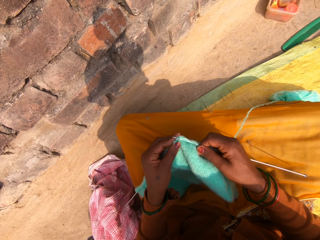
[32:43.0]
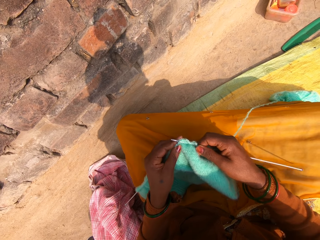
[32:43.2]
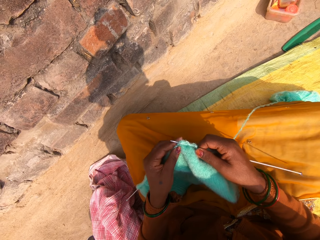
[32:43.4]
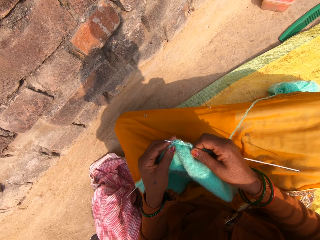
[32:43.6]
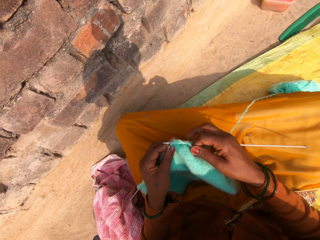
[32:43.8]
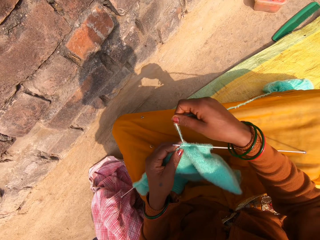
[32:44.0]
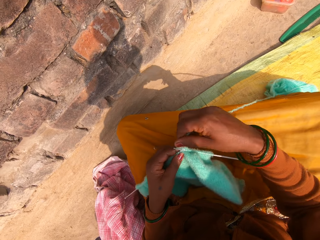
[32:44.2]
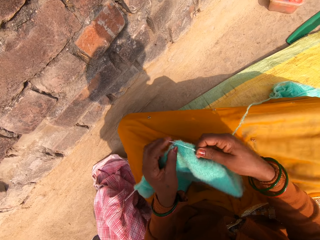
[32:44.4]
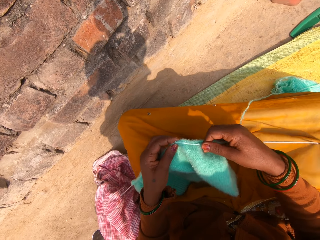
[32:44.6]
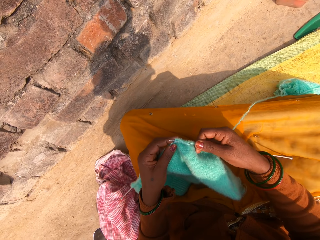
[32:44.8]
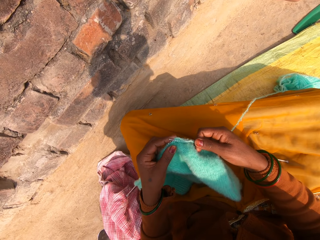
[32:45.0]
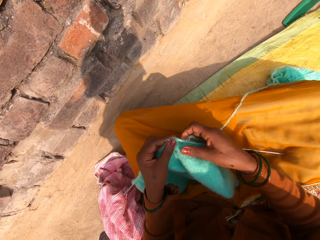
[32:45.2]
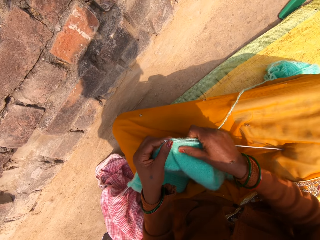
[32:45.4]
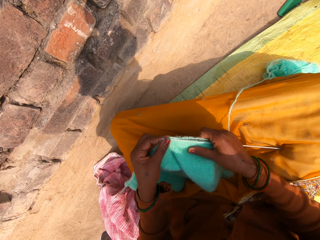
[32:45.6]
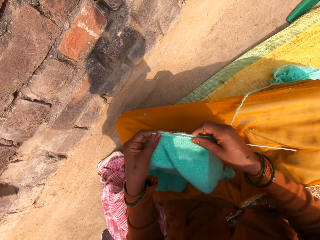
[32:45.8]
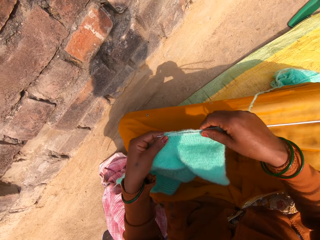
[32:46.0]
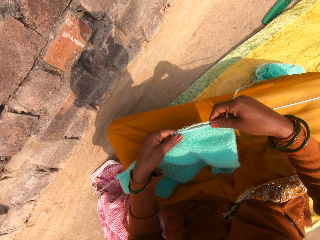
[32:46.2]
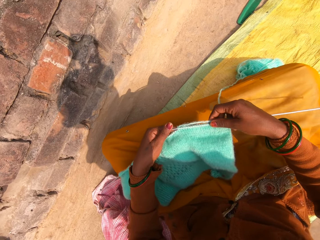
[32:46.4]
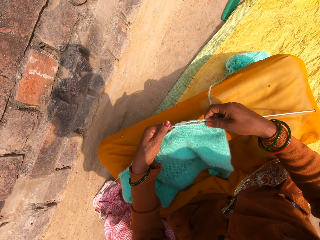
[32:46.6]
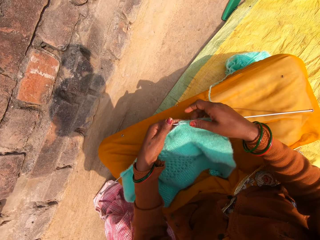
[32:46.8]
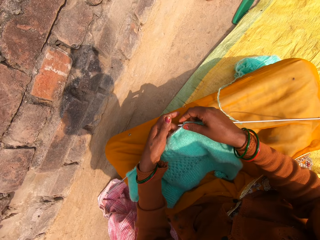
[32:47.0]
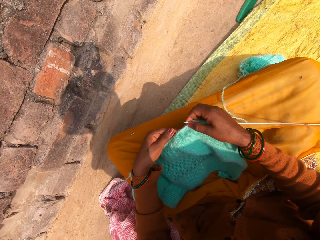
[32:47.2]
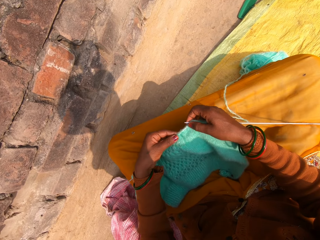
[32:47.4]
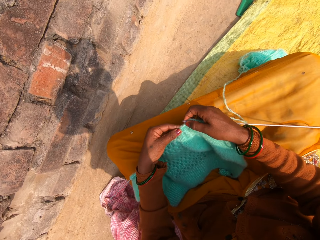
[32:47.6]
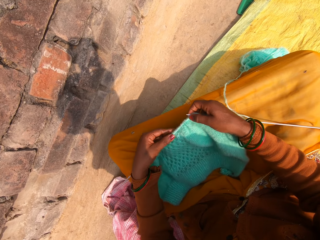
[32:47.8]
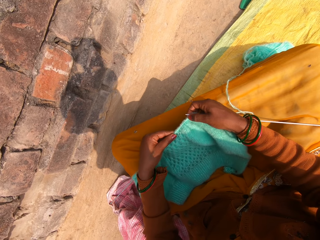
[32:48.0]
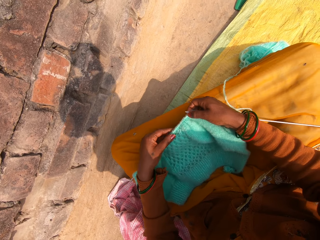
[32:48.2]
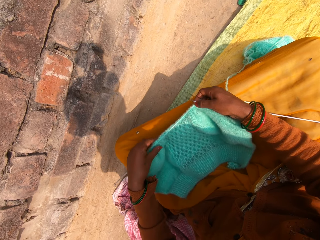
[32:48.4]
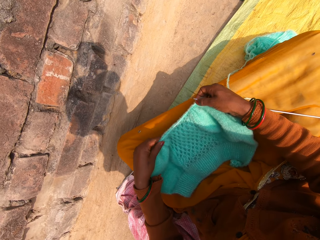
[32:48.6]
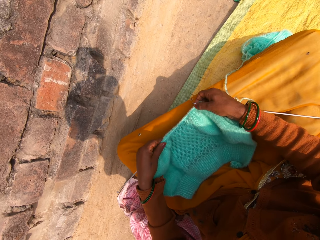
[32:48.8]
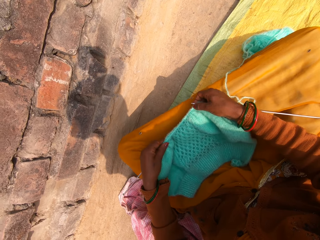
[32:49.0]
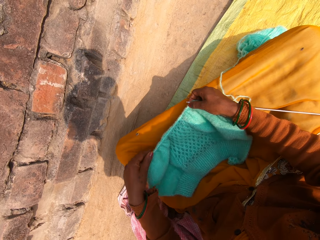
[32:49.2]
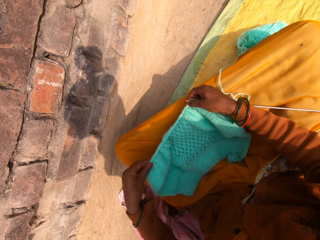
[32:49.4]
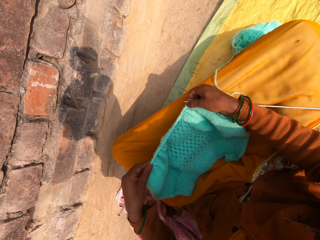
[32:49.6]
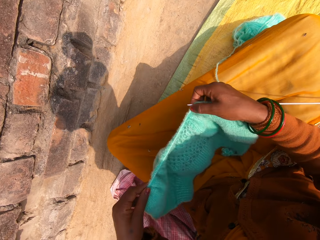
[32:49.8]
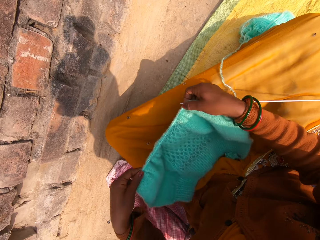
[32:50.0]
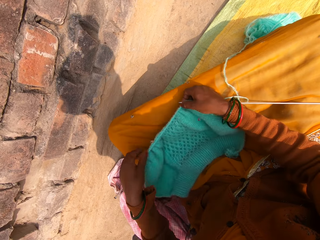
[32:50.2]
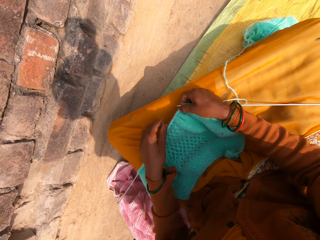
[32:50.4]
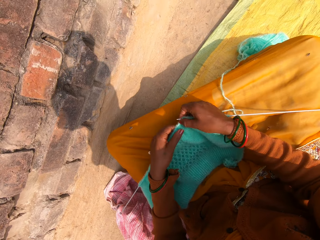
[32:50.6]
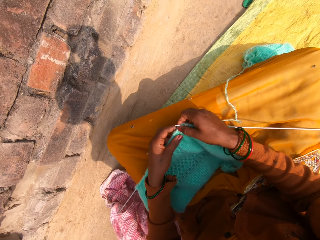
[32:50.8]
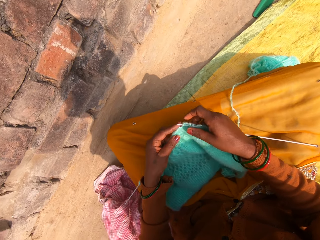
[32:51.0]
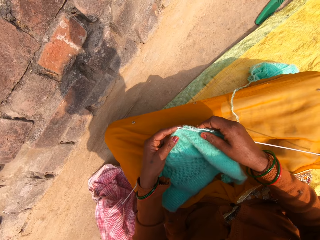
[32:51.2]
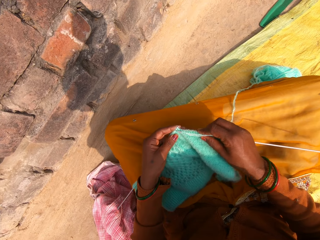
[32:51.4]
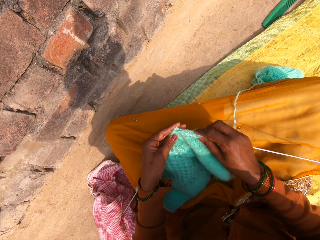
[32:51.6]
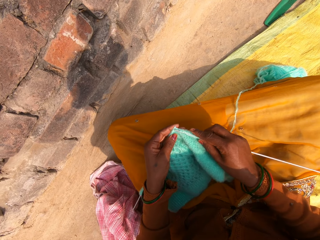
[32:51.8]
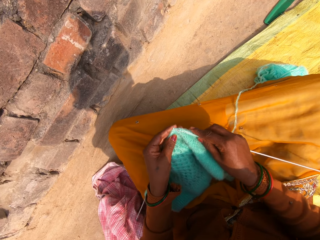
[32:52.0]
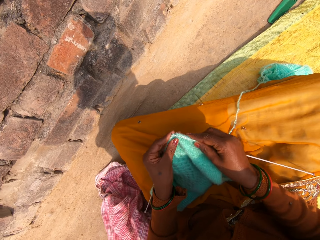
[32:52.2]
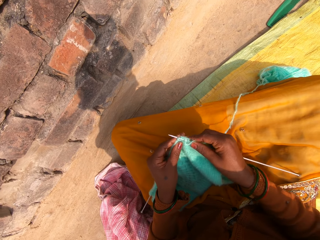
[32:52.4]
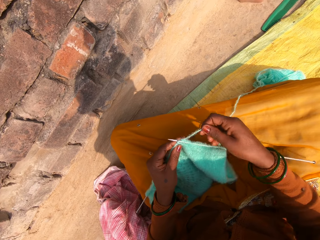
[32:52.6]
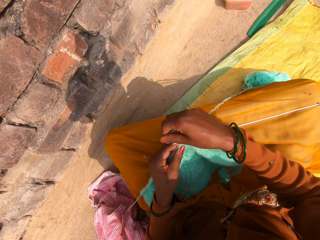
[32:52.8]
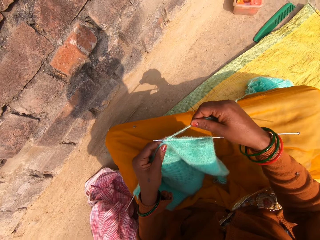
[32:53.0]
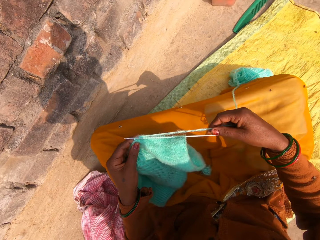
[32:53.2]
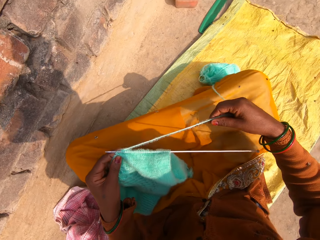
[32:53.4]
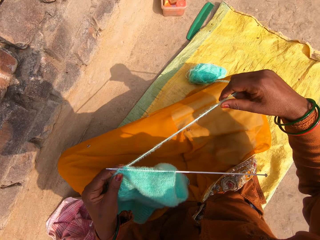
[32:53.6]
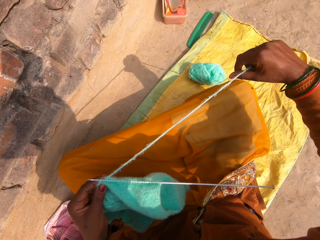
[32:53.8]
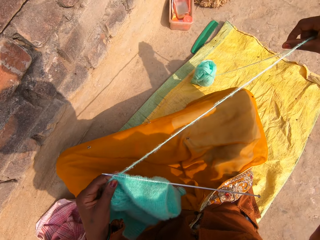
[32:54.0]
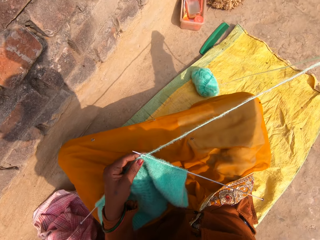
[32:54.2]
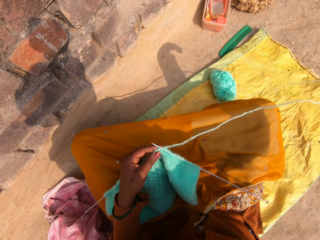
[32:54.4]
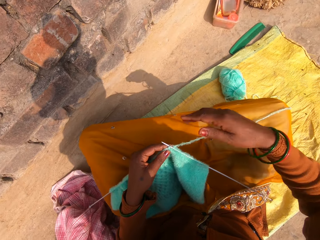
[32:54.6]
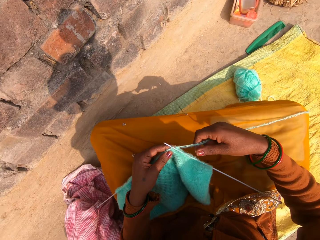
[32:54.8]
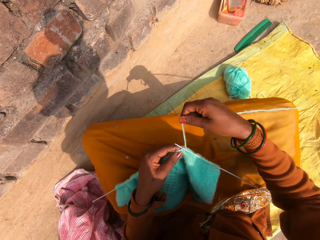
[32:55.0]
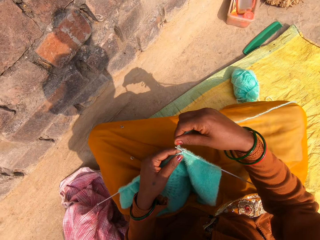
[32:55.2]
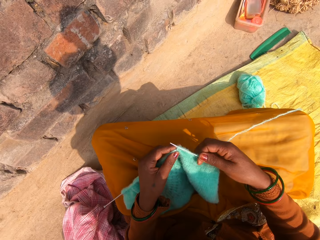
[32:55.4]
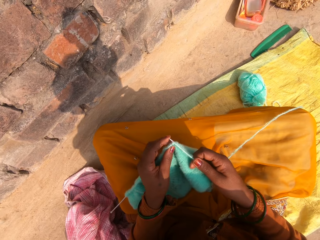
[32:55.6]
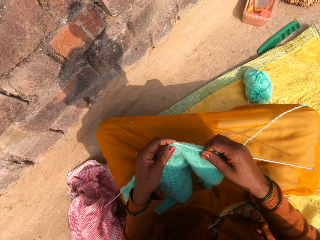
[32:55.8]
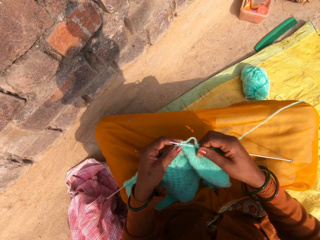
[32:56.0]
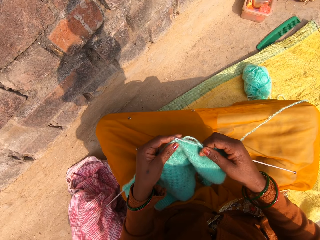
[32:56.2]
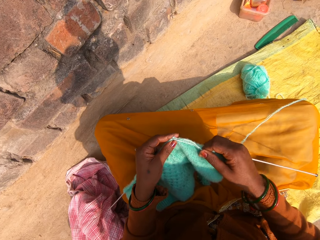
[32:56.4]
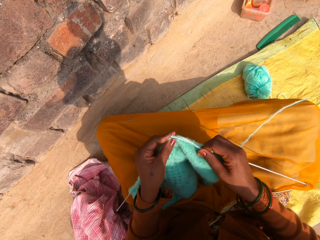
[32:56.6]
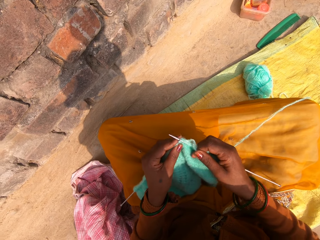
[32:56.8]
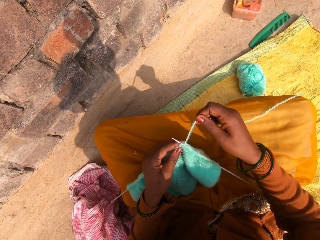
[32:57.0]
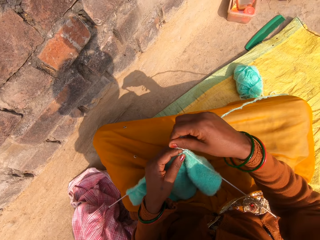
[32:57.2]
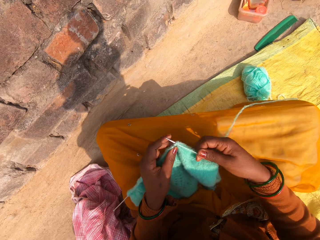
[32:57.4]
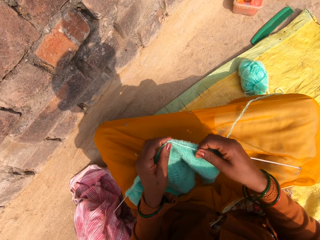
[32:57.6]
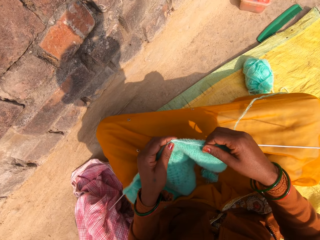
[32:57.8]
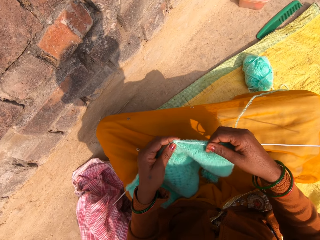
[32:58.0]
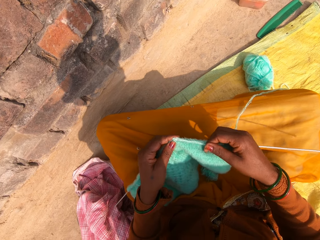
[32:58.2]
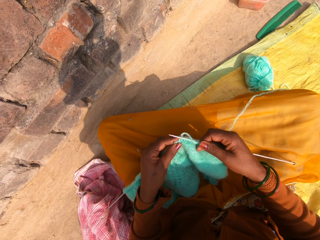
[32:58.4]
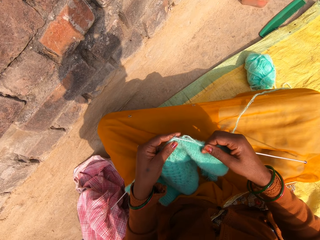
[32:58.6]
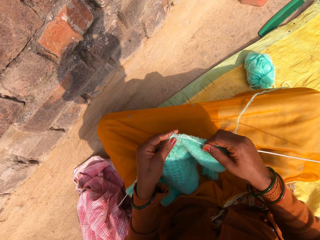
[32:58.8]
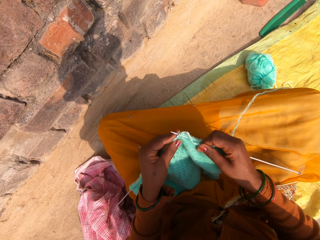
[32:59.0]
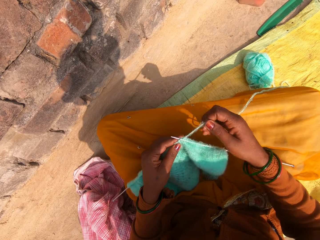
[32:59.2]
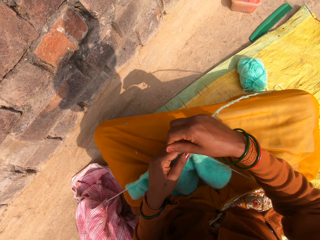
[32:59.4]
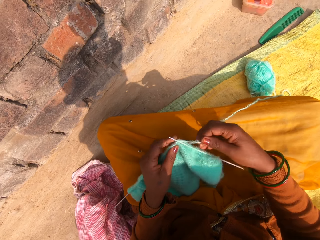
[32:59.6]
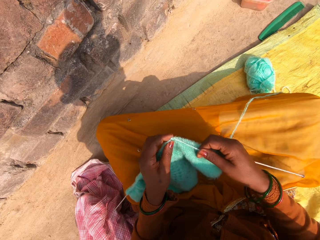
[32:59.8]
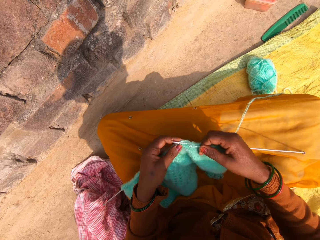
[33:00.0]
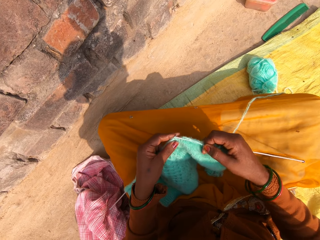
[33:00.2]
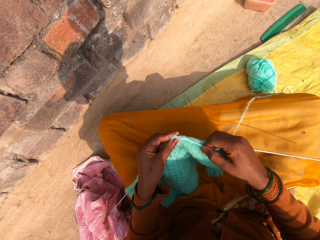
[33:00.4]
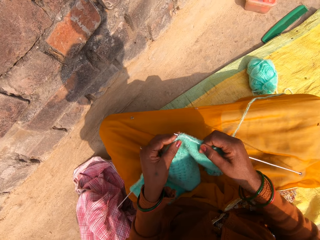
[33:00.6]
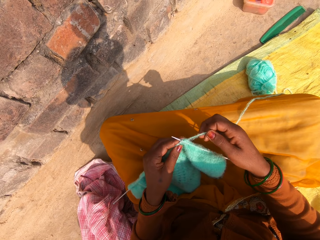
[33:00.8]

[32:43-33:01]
The camera wearer looks at the garment. They adjust the ribbing stitch on the crochet hook. They knit the garment using a yarn and a knitting needle, pull the yarn, and knit the garment using the yarn and the knitting needle.

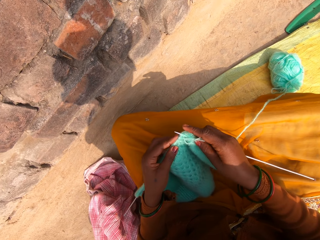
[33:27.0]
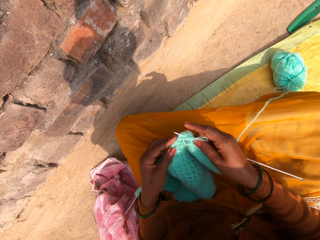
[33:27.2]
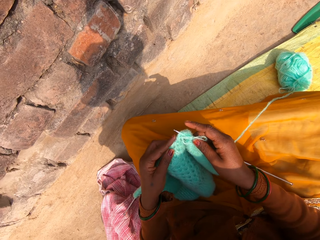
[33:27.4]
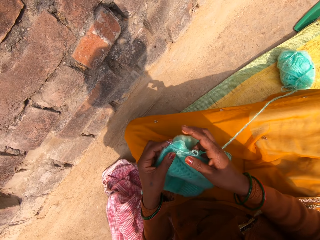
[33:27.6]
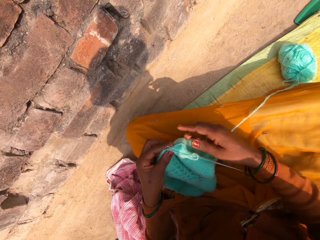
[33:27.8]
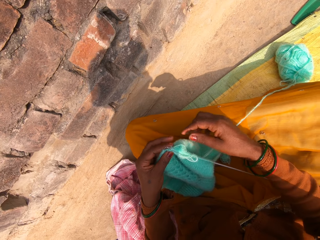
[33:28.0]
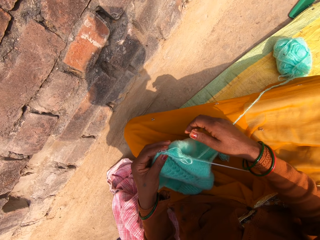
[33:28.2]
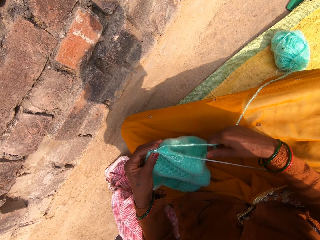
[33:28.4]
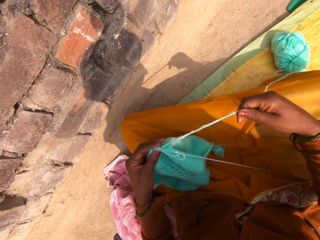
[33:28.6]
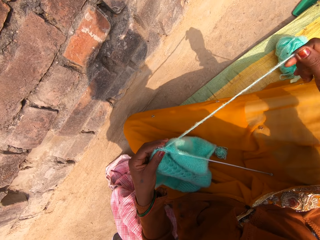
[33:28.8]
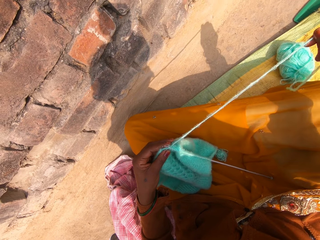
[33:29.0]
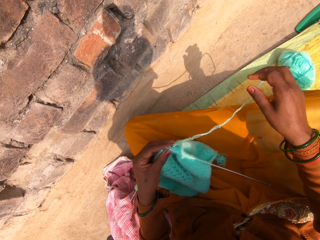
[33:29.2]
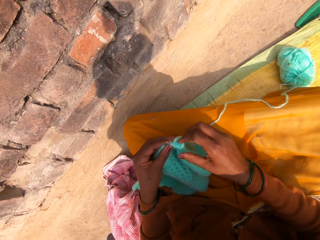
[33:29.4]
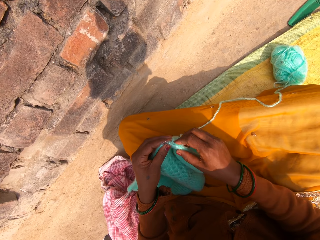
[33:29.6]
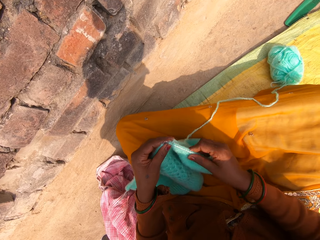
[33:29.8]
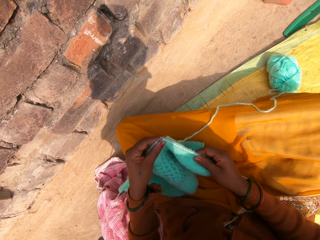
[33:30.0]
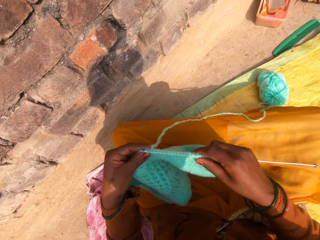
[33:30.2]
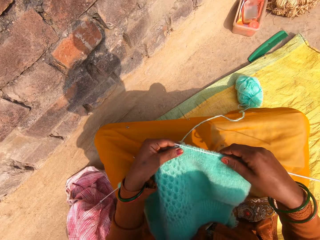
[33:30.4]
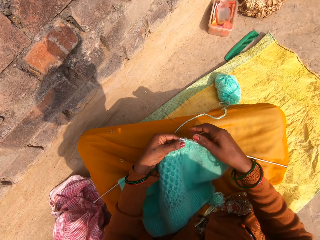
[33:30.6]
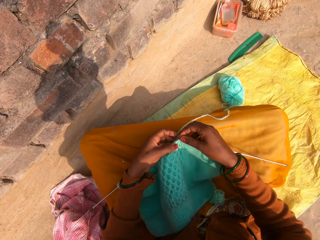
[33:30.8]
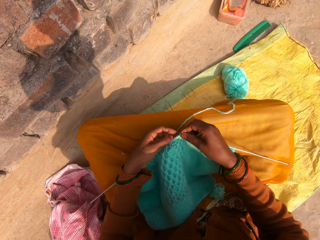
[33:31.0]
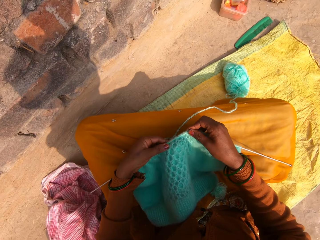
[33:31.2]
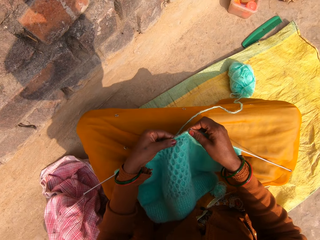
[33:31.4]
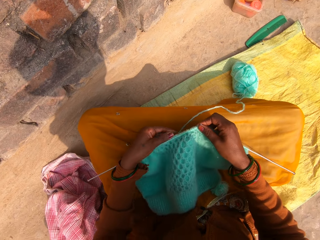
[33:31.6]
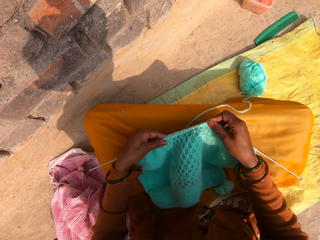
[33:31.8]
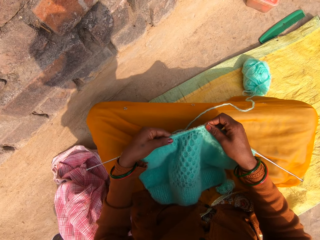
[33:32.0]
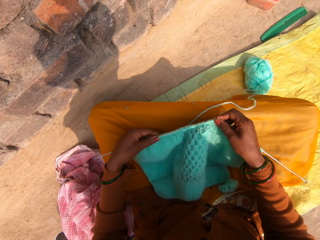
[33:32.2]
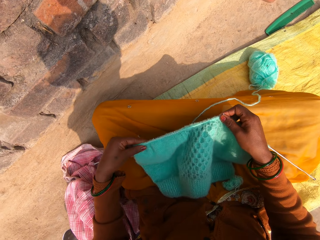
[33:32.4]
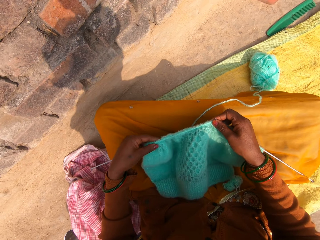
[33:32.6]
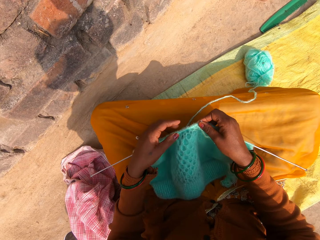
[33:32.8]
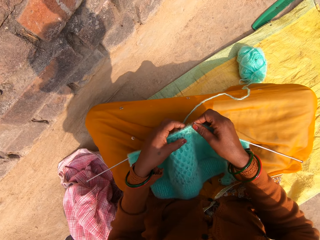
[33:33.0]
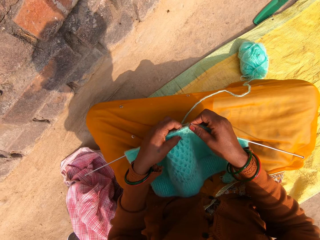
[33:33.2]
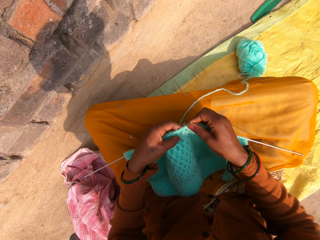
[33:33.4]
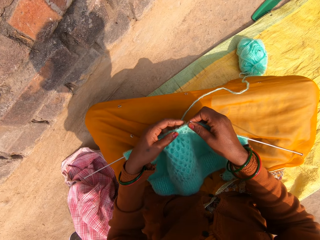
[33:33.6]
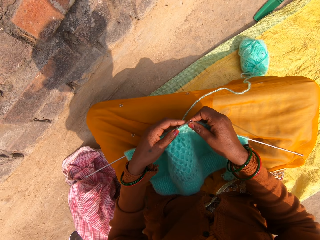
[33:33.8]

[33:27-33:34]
The camera wearer pulls the ribbing stitch up. They adjust the ribbing stitch on the crochet hook. They pull the garment on the knitting needle.
